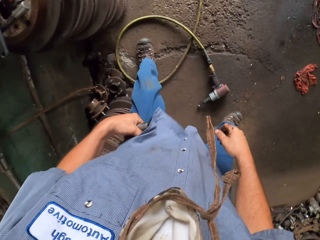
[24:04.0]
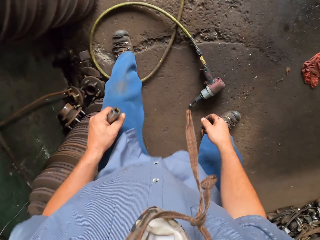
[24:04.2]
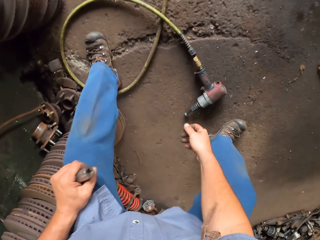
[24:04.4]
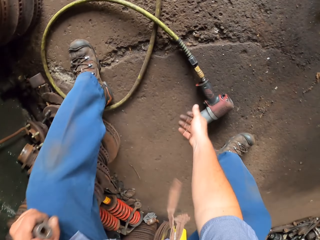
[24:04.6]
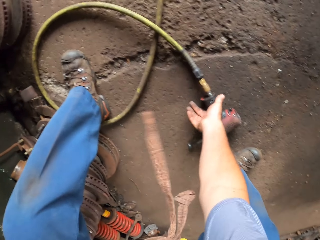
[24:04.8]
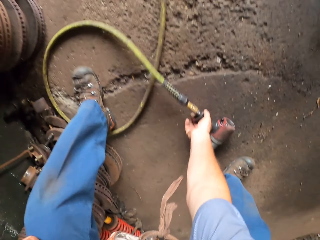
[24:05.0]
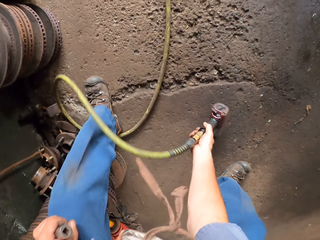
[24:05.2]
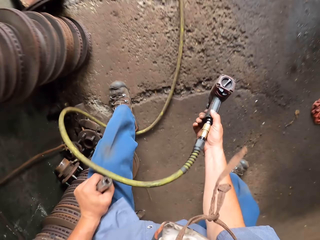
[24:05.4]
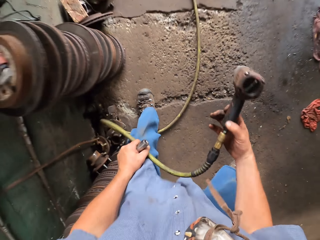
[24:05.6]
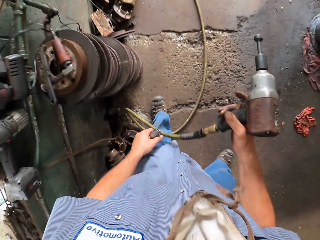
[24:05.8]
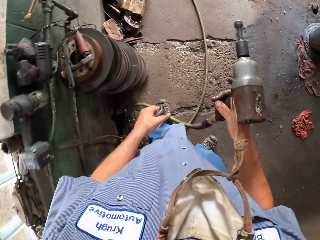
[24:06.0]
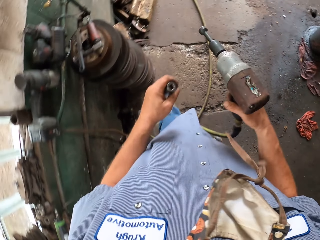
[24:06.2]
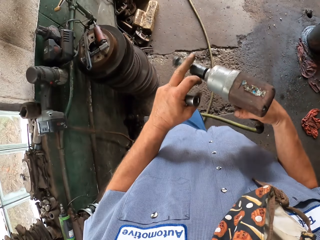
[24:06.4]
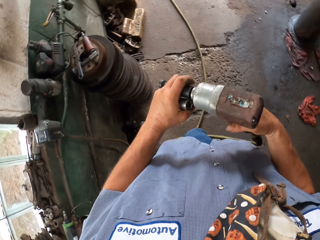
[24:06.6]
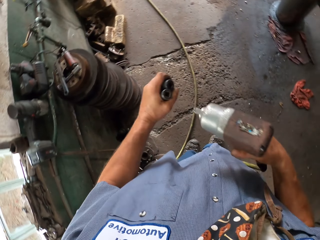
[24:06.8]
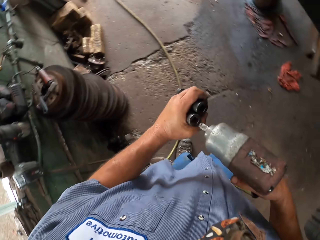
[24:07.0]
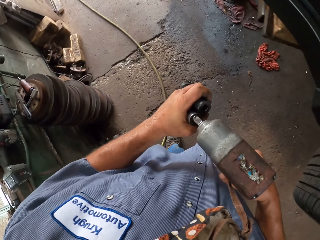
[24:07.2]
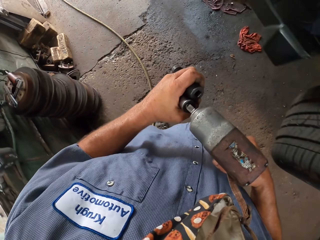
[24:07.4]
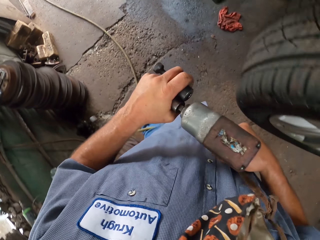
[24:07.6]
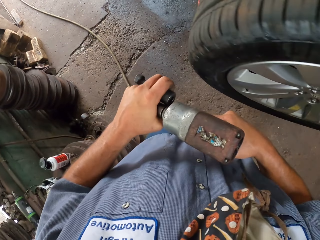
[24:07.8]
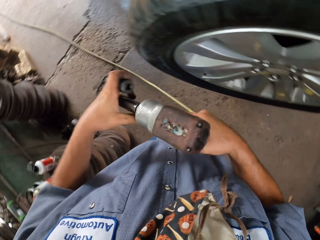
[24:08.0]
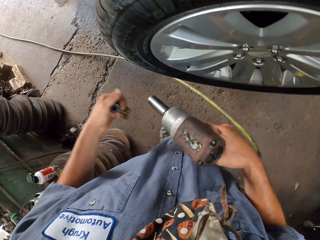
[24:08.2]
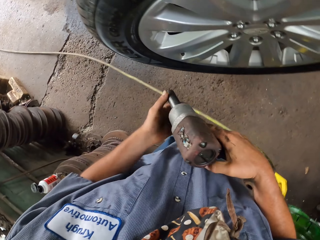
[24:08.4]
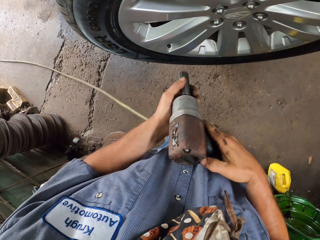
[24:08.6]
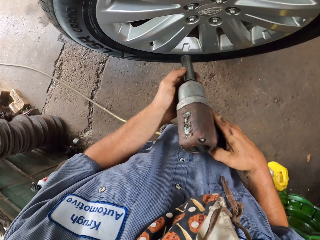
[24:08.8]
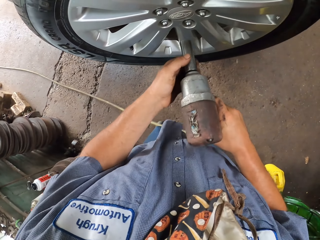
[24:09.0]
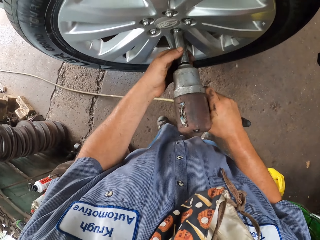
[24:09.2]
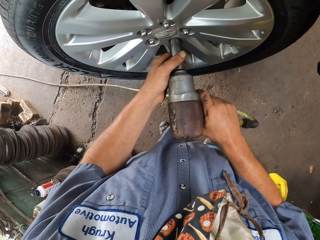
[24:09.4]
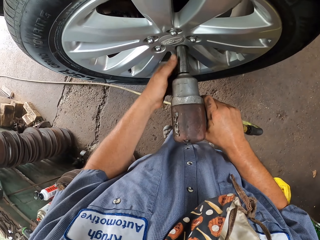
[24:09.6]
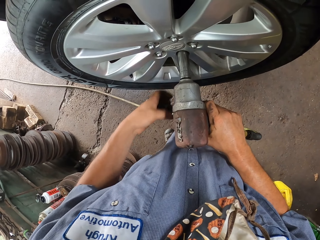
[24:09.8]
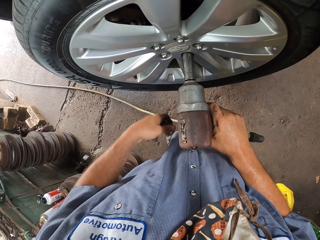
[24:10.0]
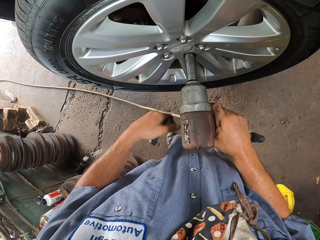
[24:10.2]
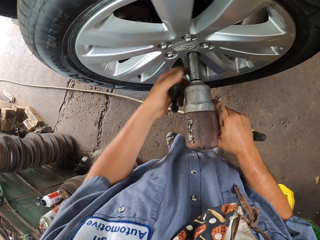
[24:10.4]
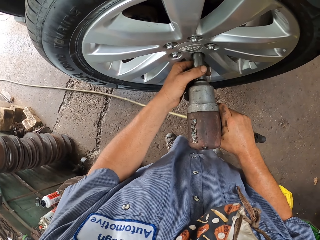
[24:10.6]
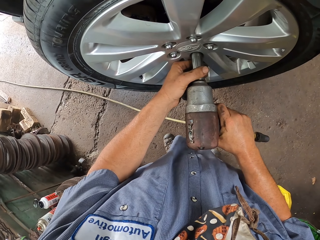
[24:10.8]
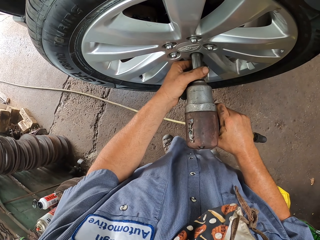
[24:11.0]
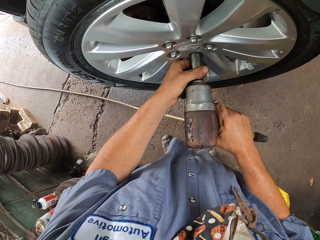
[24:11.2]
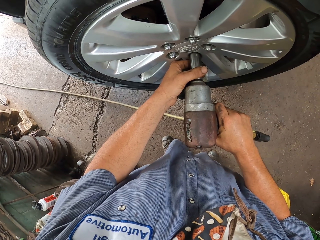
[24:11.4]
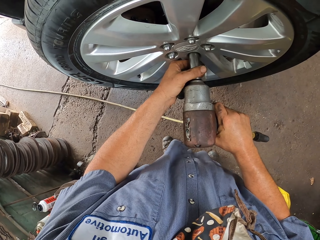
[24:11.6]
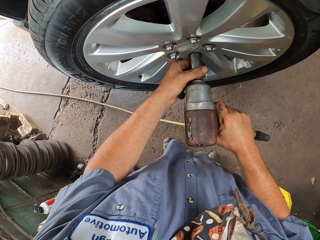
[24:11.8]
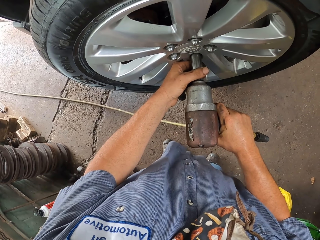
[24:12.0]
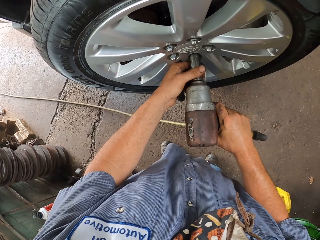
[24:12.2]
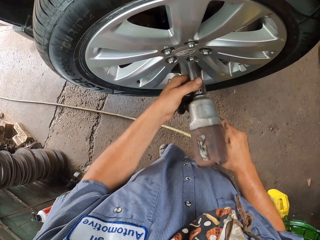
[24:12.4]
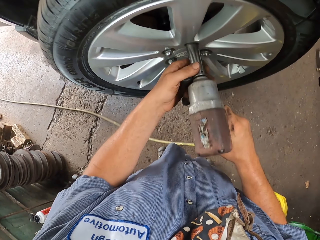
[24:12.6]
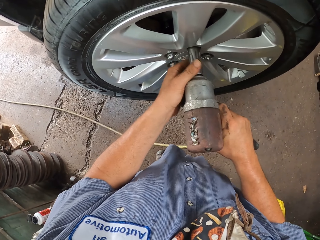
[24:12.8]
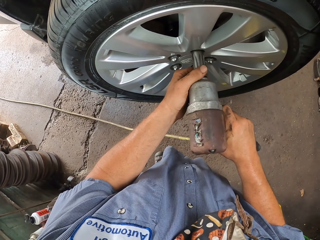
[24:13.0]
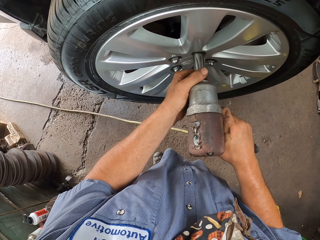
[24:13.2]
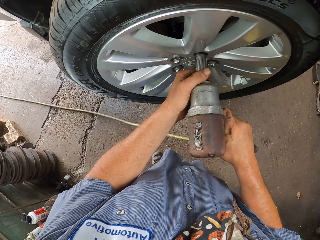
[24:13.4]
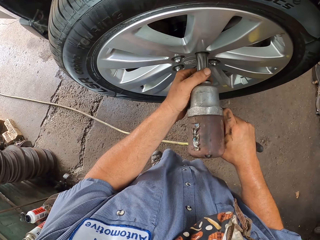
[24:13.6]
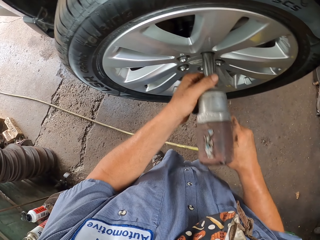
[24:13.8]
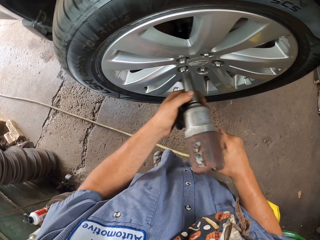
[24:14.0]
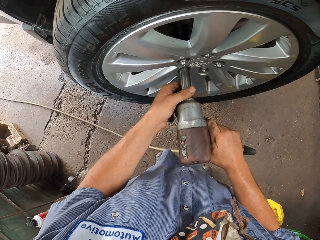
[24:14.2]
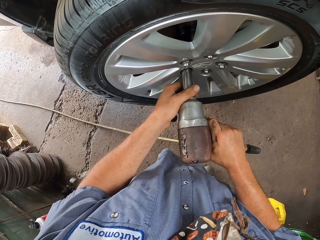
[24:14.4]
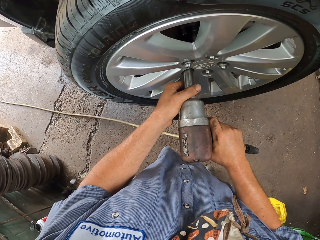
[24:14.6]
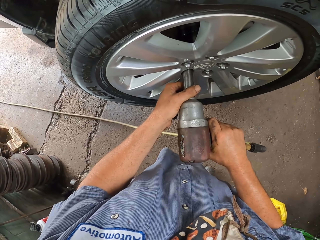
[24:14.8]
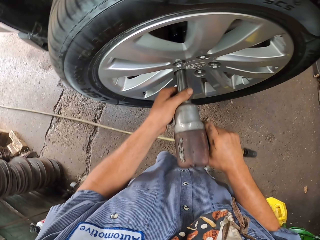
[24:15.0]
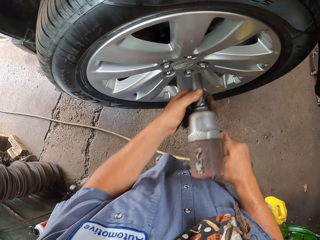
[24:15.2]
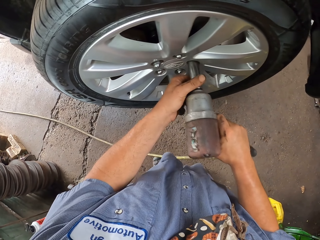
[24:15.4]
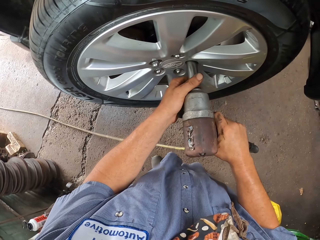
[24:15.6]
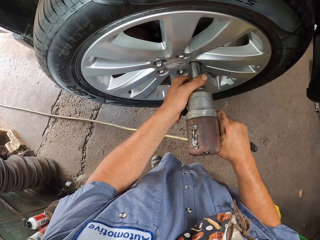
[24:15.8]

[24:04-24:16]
The camera wearer picks up an air gun or air impact wrench from the floor. They remove the bolt head from the air gun, attach the bolt head on the air gun, and tighten the car bolt with the air gun. They operate the air impact wrench.

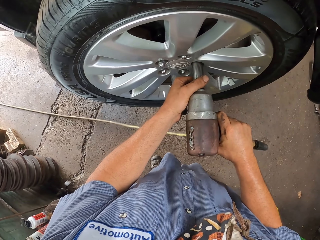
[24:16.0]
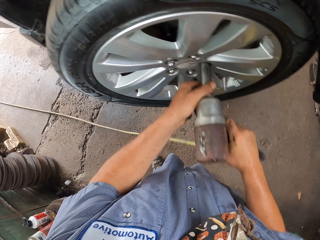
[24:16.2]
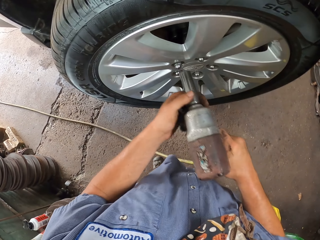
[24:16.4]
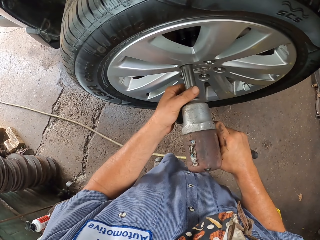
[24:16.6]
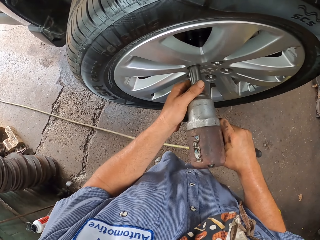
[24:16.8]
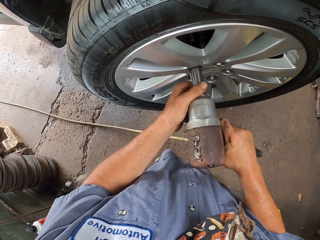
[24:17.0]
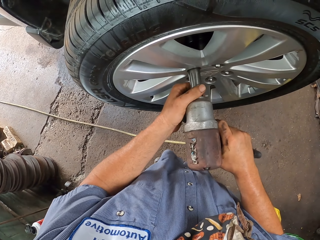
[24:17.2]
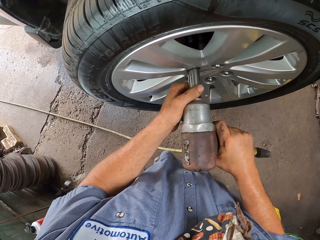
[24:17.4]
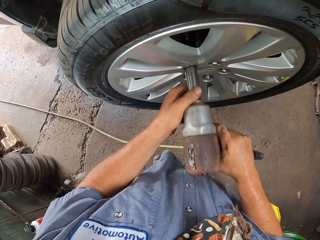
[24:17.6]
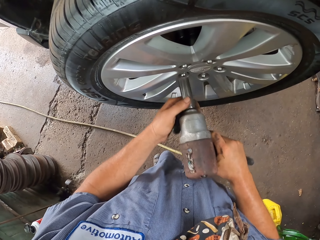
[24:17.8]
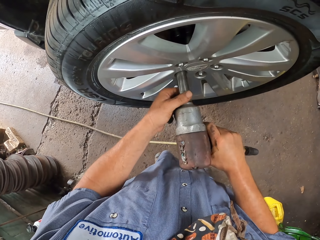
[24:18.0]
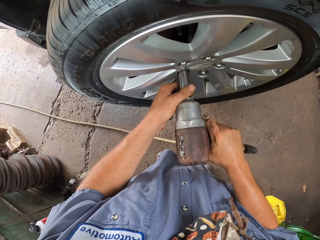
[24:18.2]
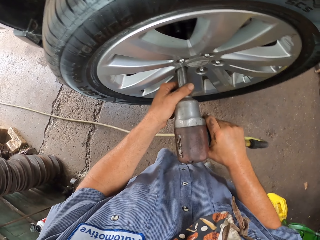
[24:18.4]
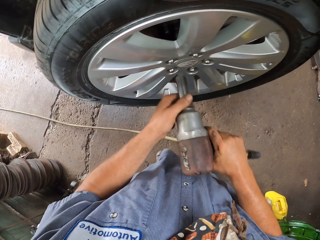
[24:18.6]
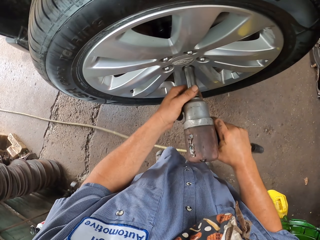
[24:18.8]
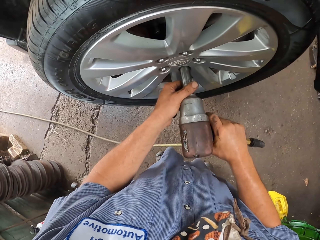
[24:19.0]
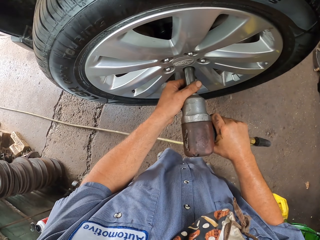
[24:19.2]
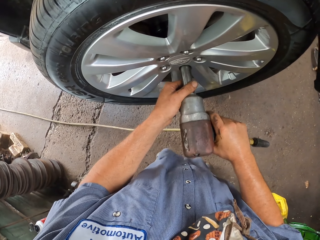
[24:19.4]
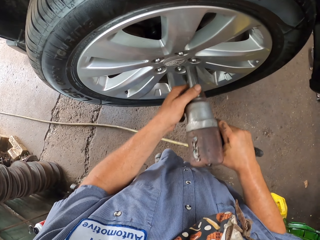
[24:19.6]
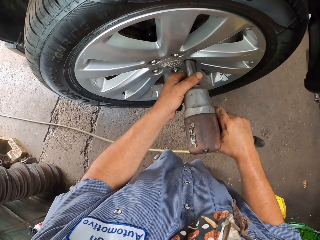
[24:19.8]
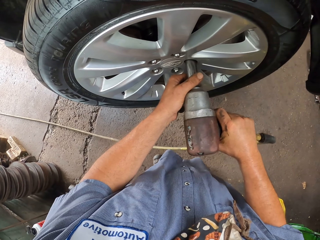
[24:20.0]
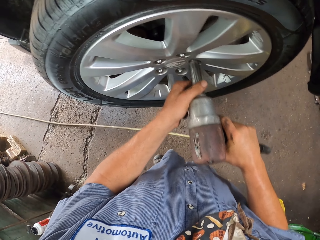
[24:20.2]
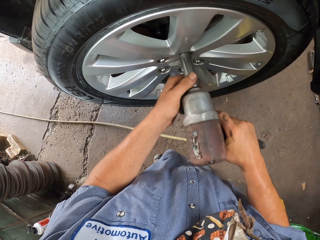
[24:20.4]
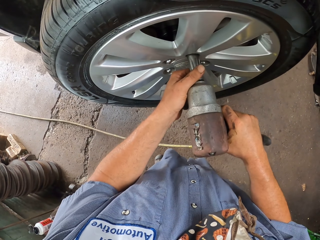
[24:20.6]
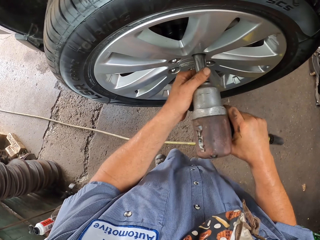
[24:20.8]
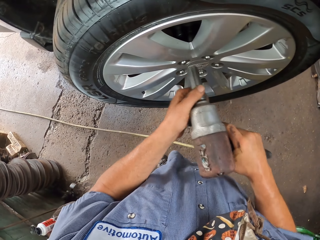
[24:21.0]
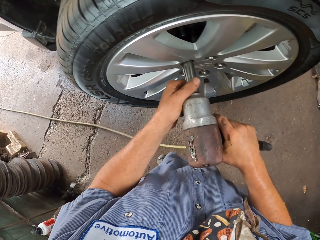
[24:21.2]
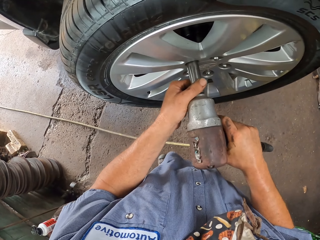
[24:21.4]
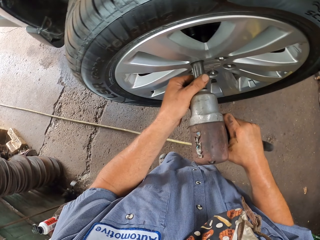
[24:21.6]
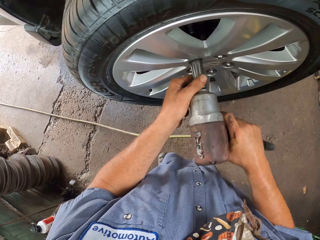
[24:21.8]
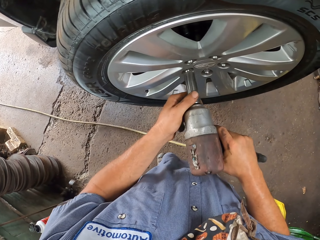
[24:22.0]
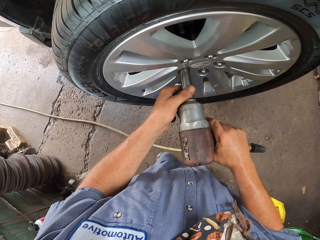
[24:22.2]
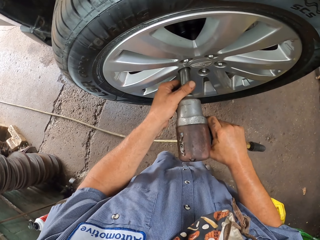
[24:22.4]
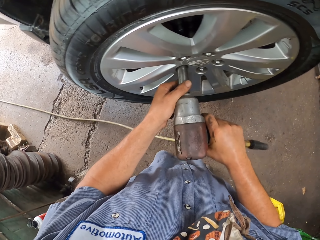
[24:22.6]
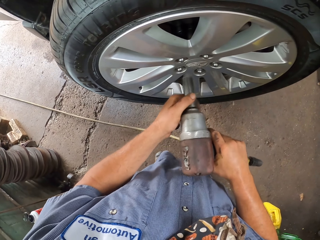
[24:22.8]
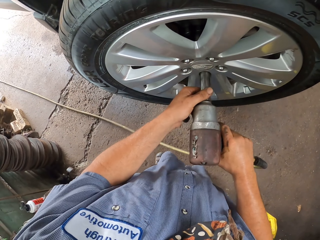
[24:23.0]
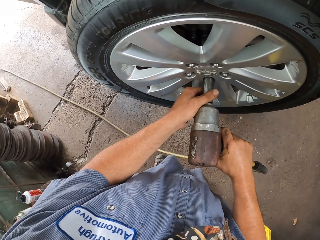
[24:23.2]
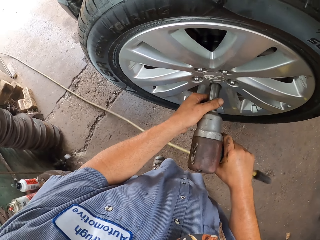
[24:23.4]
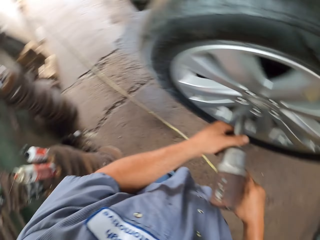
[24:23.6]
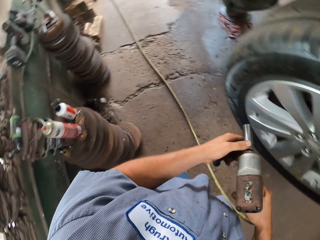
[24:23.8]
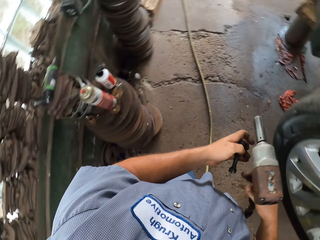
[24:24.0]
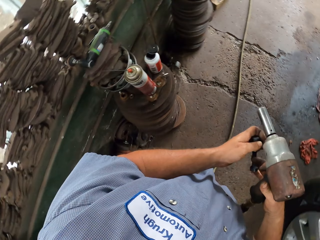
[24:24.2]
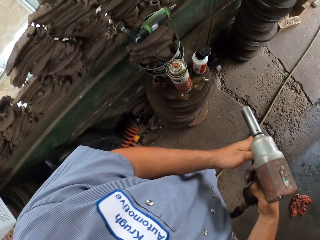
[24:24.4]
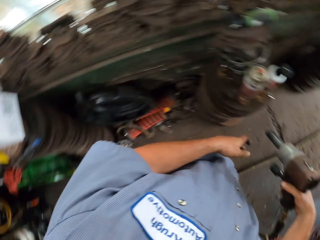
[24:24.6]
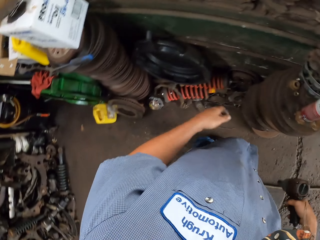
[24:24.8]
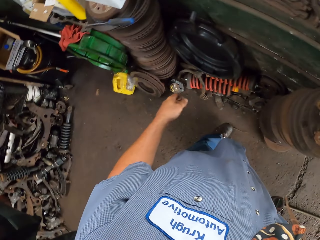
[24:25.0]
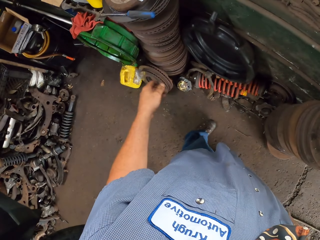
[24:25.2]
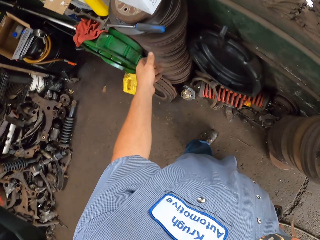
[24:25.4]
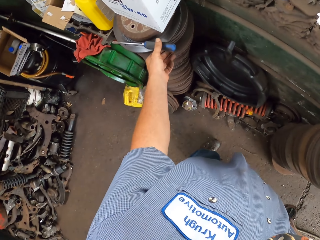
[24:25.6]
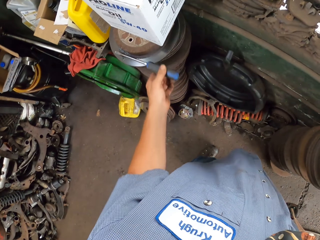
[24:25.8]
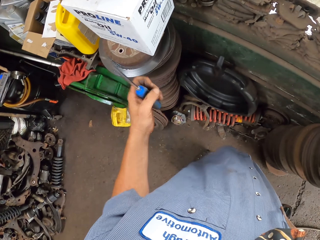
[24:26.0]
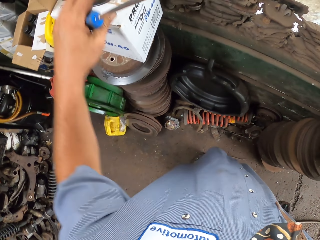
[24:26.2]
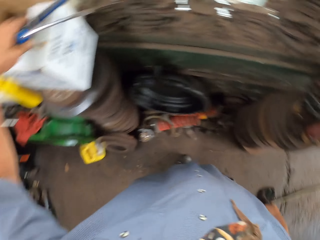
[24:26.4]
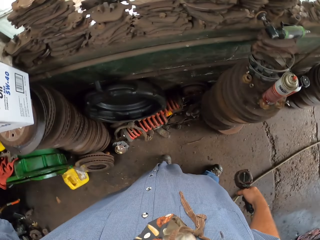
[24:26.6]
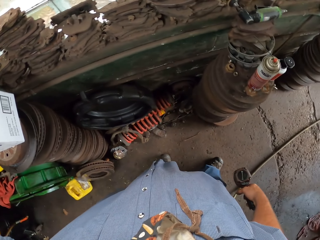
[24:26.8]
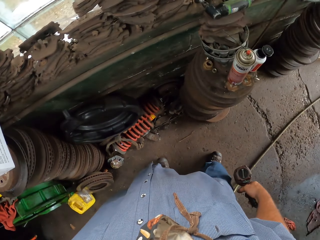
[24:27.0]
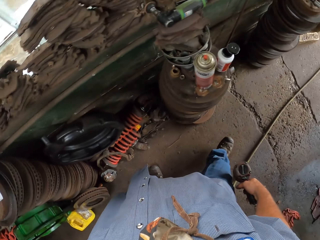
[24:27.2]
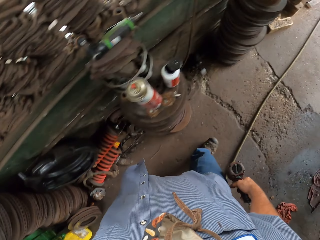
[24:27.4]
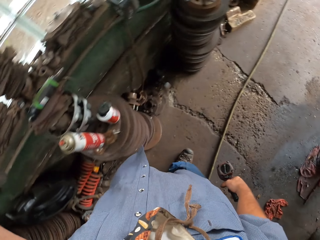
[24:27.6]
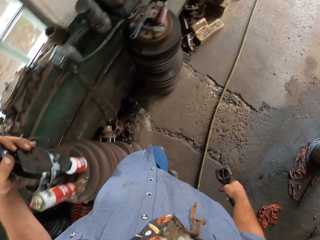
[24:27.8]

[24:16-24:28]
The camera wearer picks up a screwdriver from the metal. They pick up a tool from a box.
